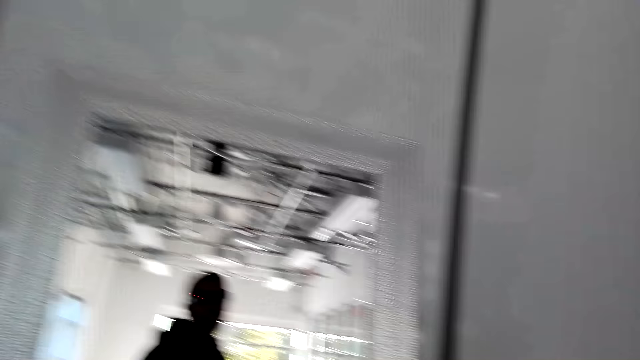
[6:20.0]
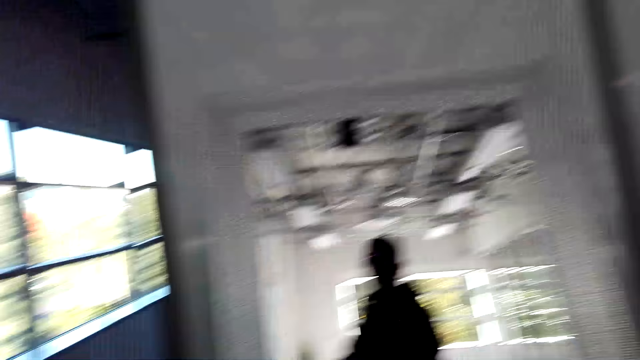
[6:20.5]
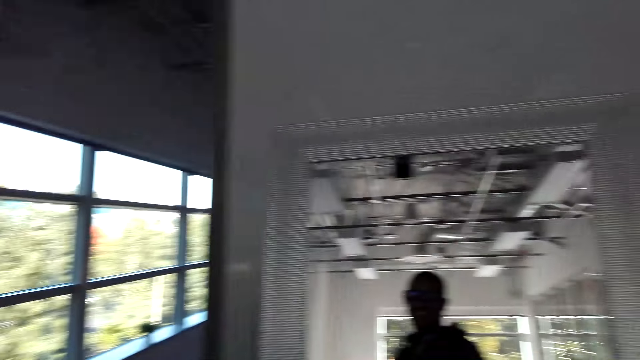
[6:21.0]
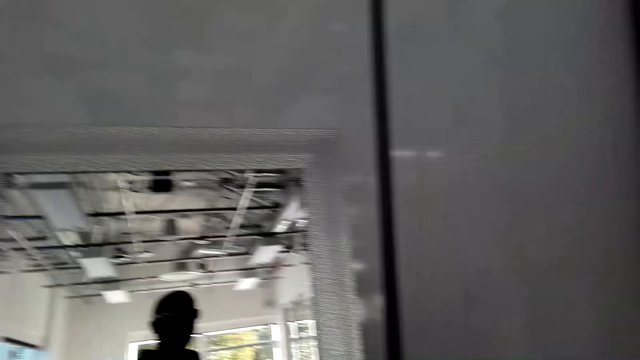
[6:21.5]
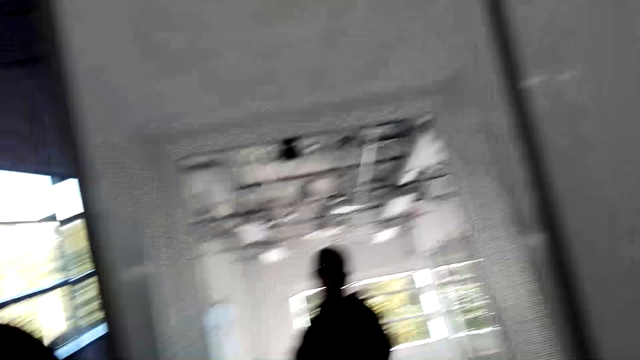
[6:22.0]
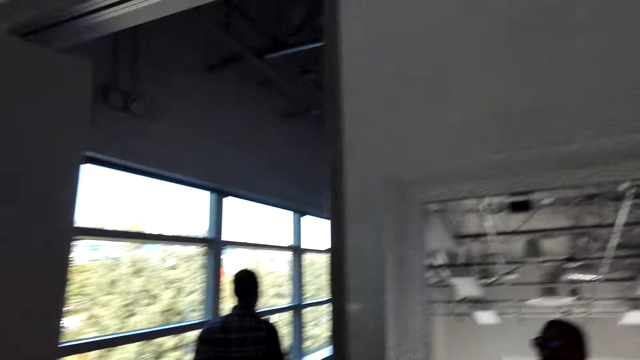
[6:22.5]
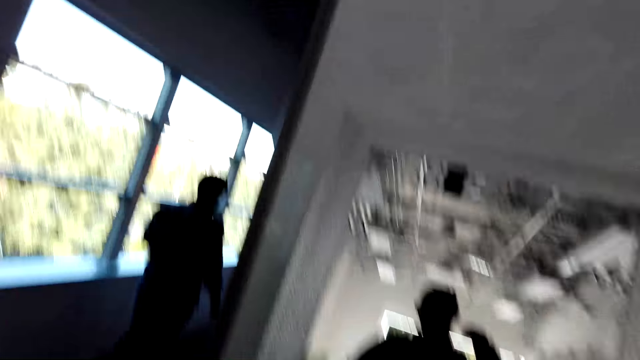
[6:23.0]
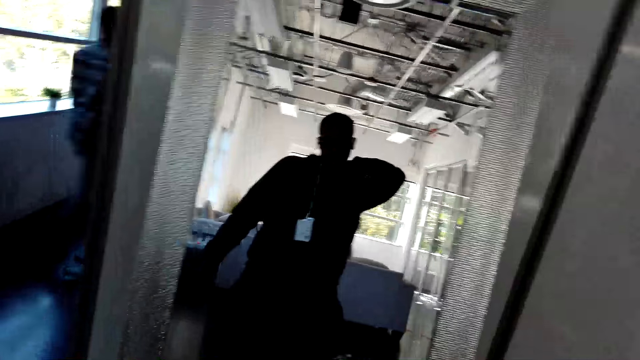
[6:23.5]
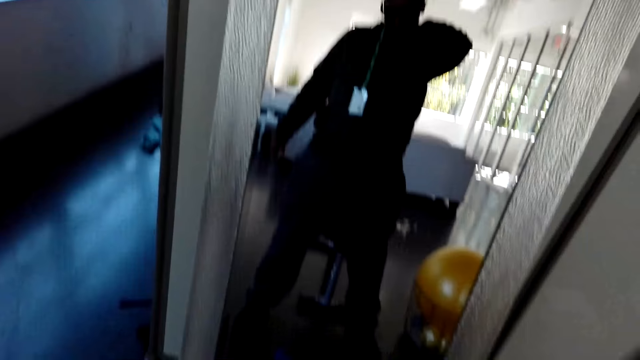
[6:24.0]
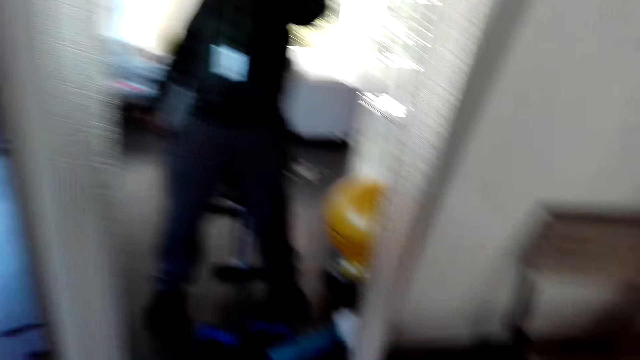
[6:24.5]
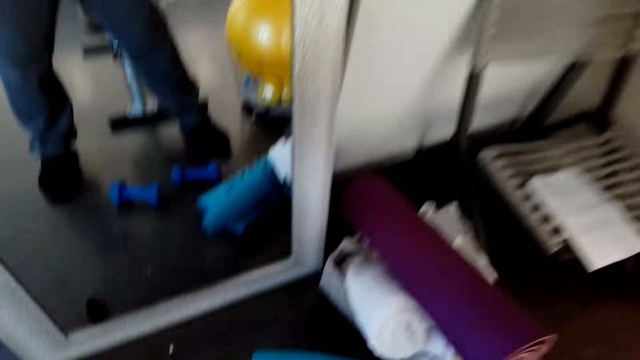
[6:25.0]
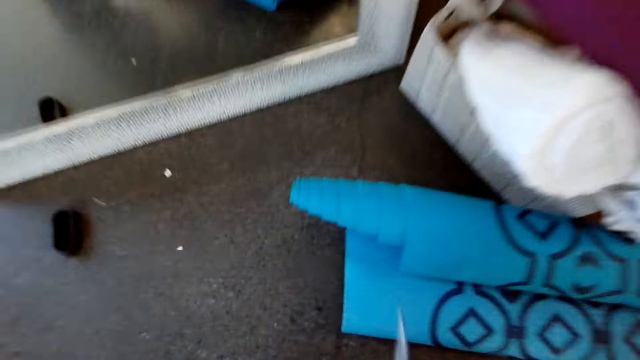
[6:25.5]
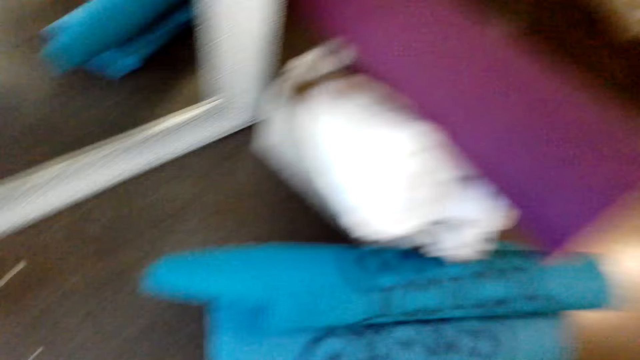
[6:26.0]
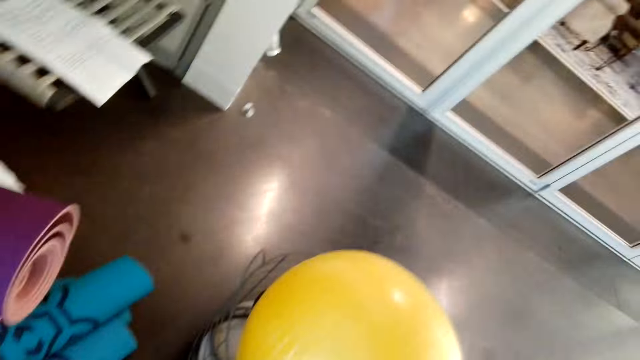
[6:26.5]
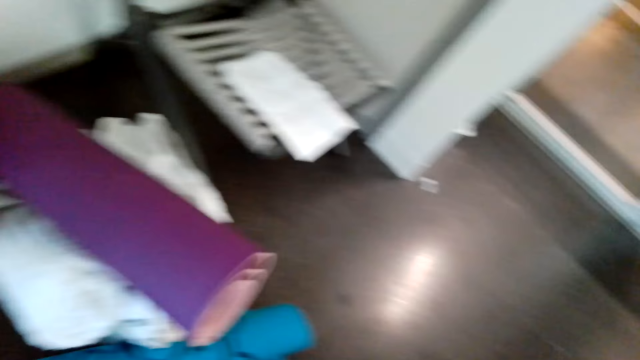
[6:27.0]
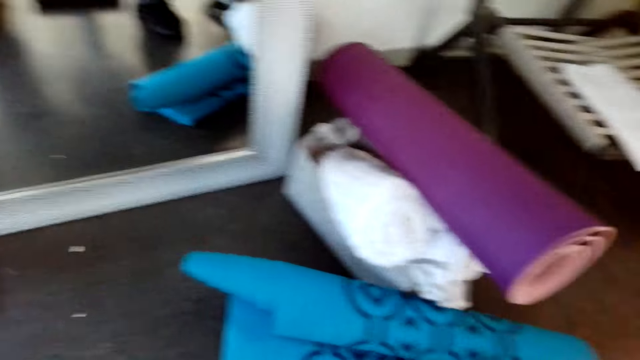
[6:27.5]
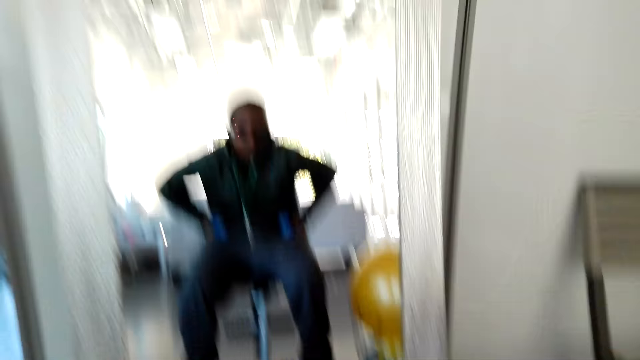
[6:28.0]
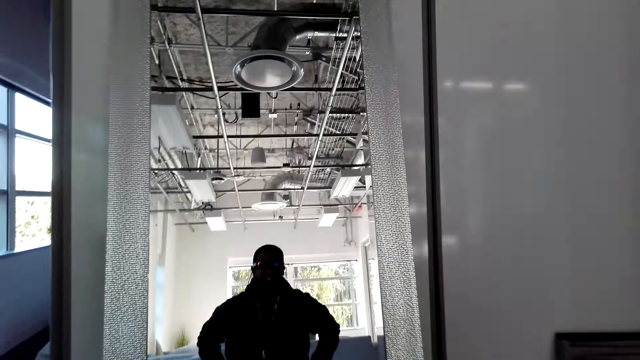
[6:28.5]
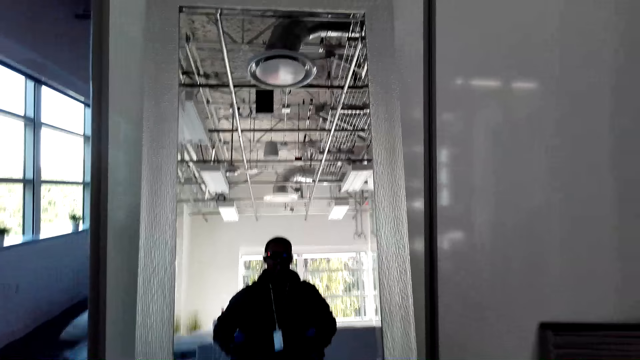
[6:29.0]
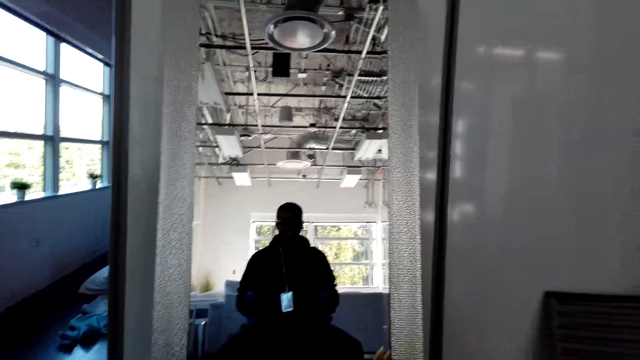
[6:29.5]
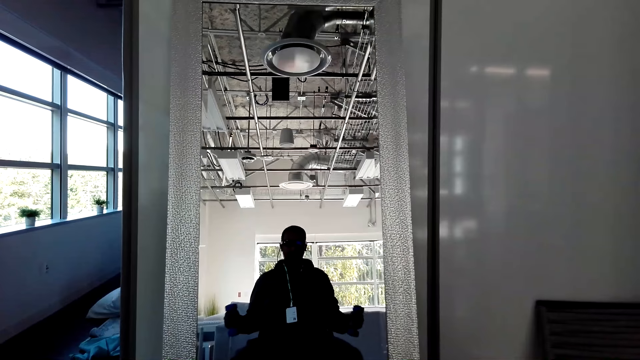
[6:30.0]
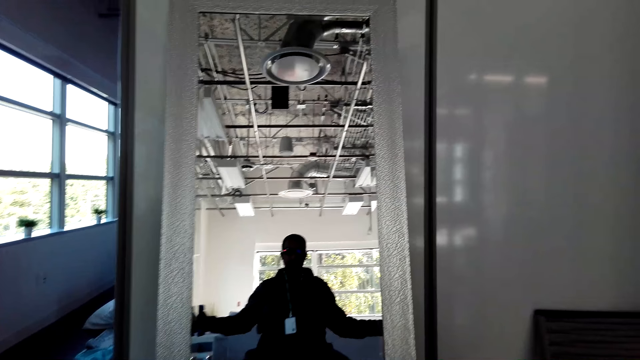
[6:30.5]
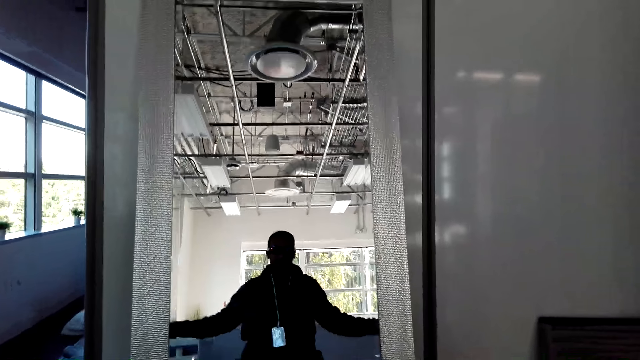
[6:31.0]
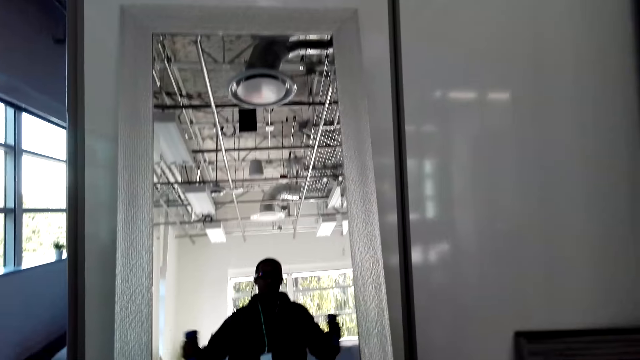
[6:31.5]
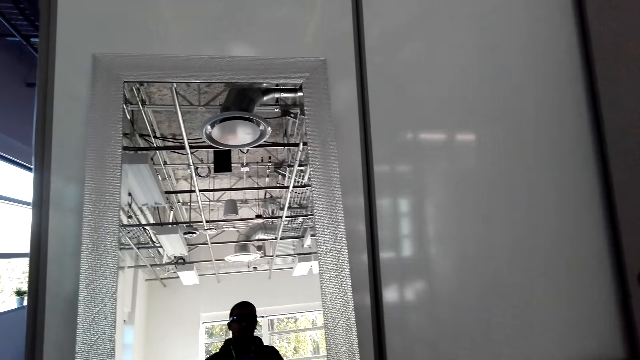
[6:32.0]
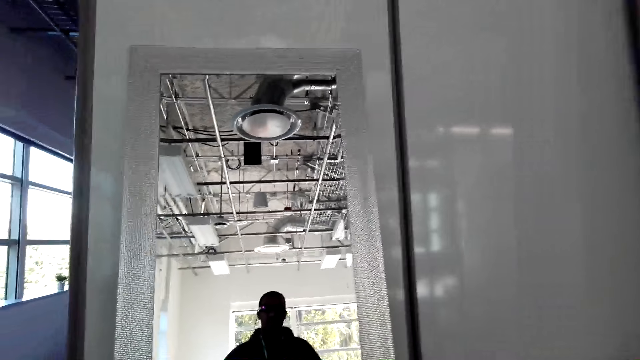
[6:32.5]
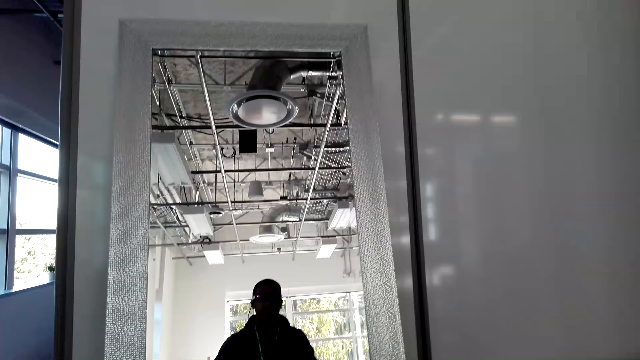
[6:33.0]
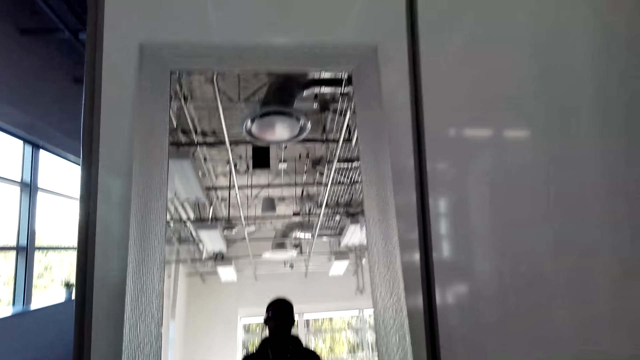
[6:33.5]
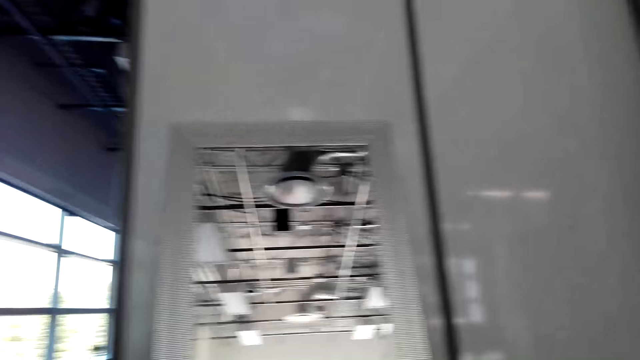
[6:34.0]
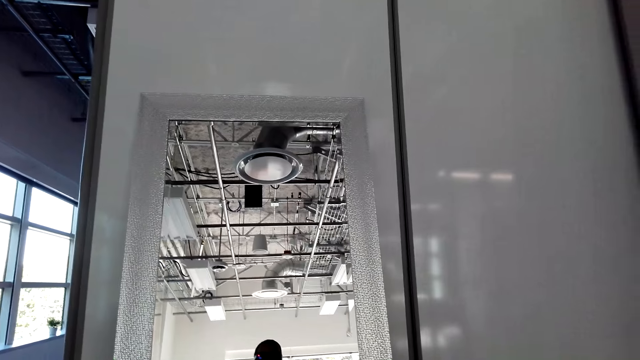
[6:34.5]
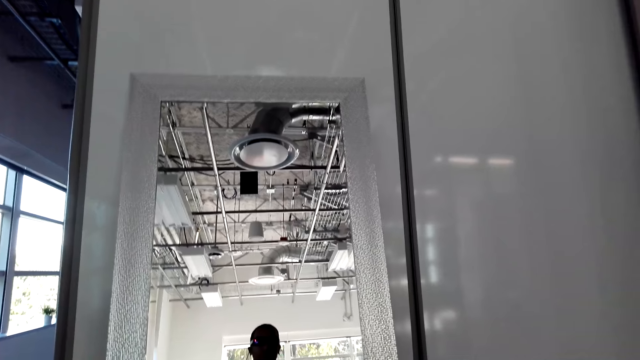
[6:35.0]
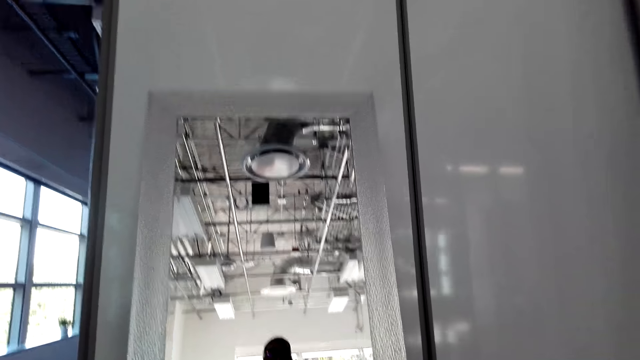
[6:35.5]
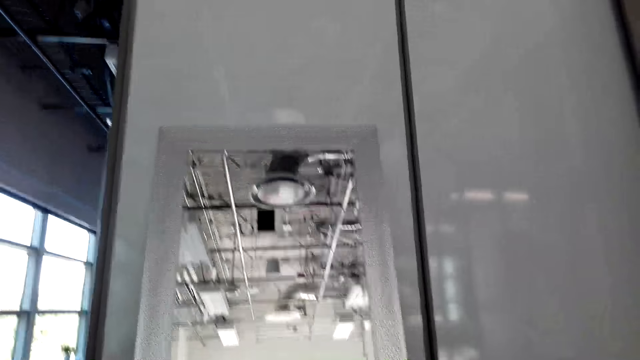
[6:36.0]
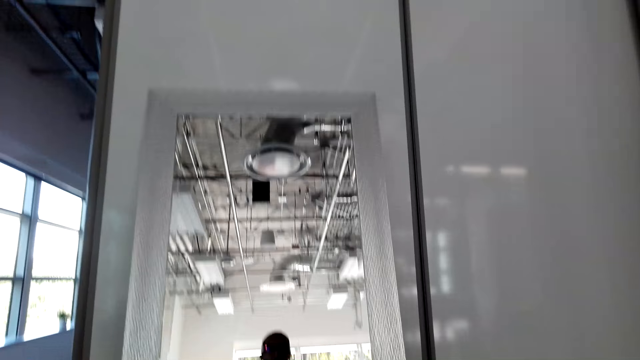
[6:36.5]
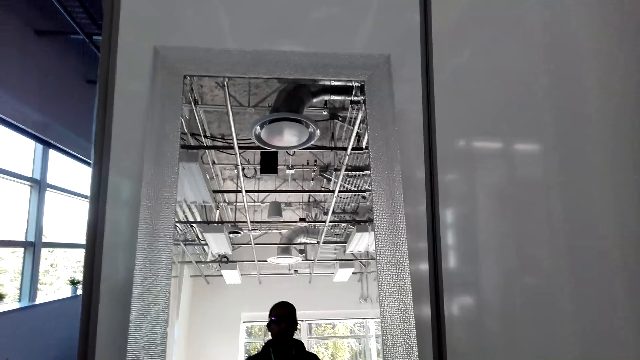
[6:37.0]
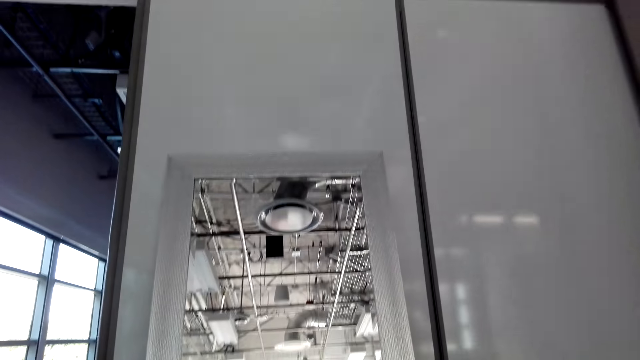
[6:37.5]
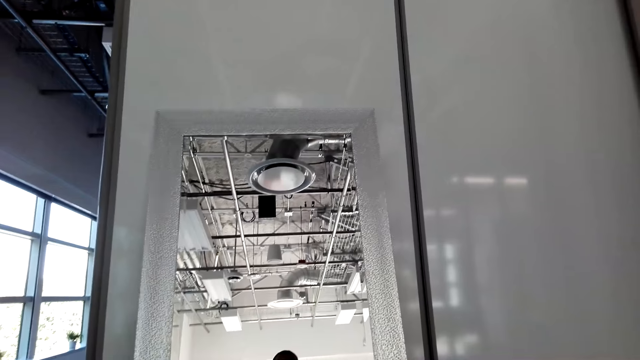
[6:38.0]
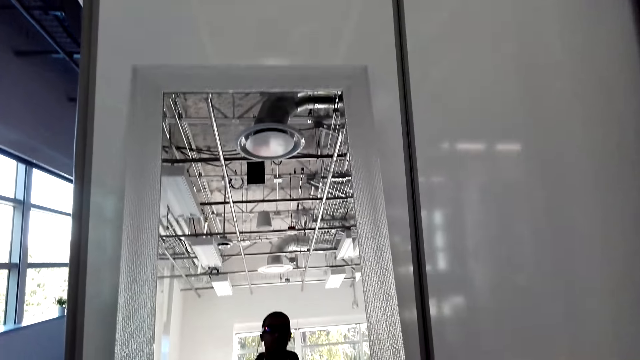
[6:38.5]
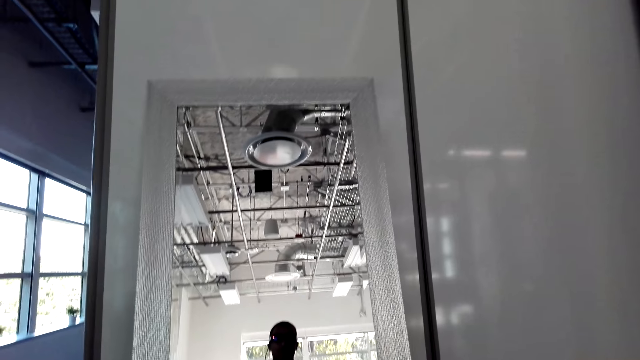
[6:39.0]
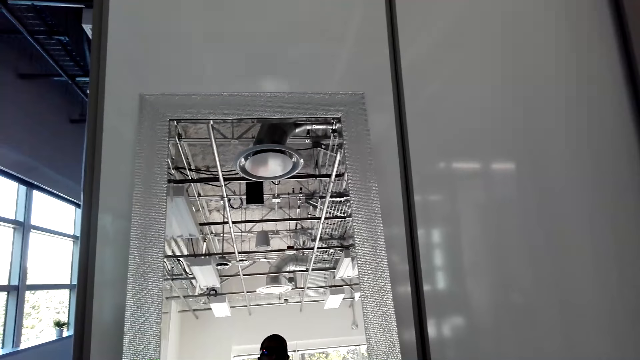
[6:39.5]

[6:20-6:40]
A man walks near a window. The camera wearer picks up dumbbells. They exercise with the dumbbells. They interact with the man.
